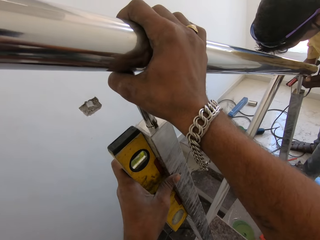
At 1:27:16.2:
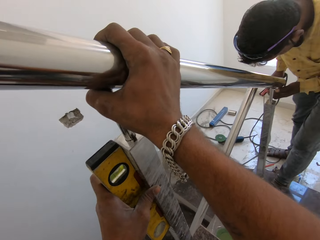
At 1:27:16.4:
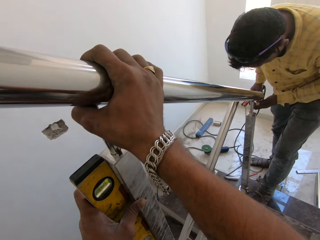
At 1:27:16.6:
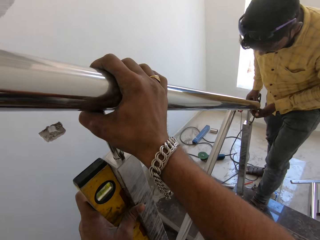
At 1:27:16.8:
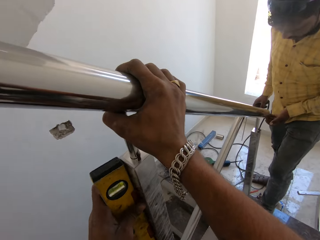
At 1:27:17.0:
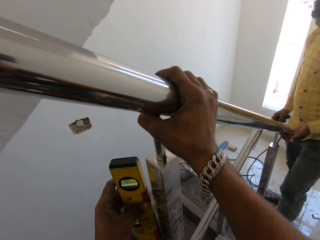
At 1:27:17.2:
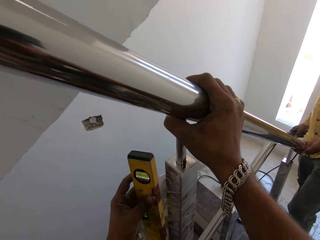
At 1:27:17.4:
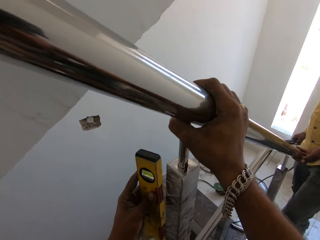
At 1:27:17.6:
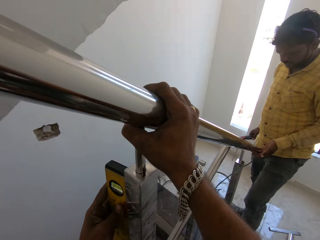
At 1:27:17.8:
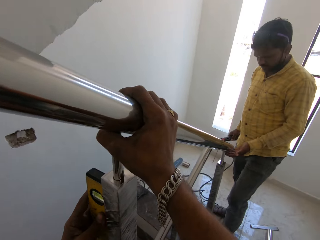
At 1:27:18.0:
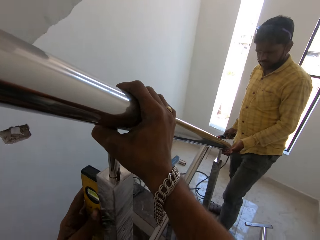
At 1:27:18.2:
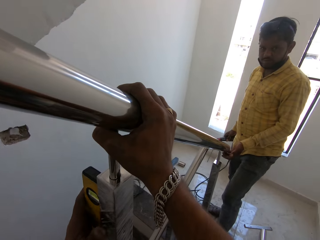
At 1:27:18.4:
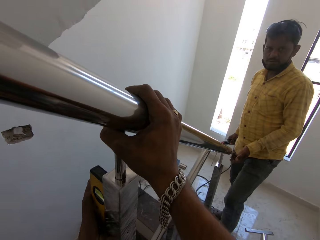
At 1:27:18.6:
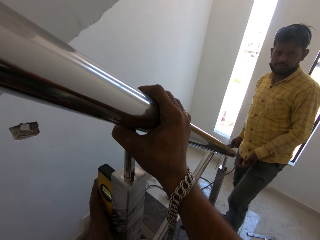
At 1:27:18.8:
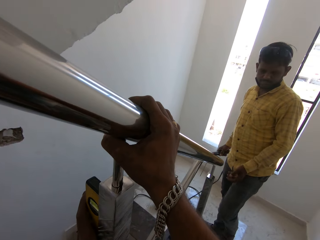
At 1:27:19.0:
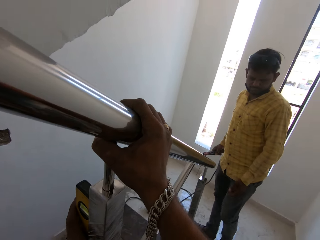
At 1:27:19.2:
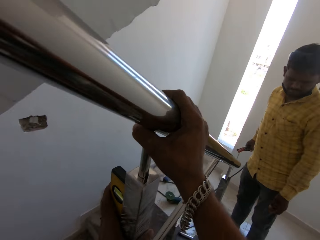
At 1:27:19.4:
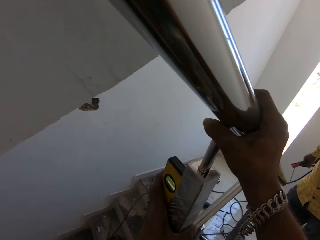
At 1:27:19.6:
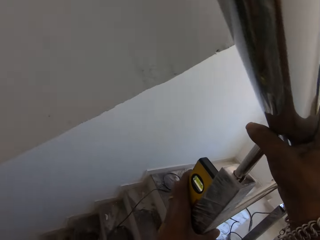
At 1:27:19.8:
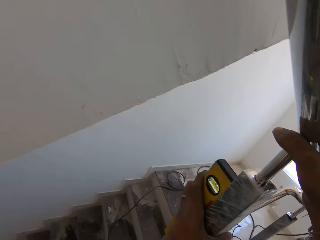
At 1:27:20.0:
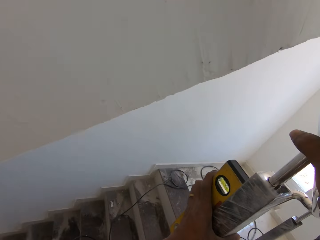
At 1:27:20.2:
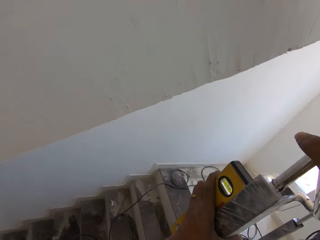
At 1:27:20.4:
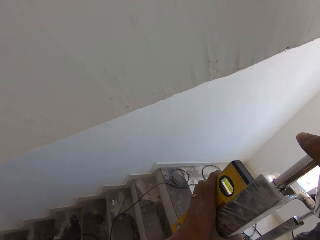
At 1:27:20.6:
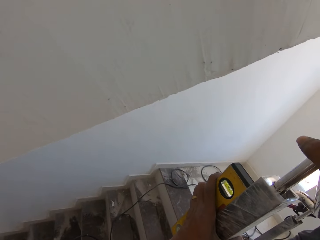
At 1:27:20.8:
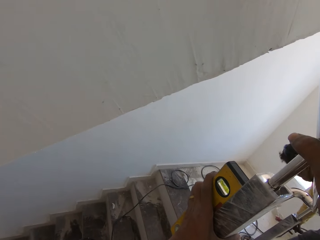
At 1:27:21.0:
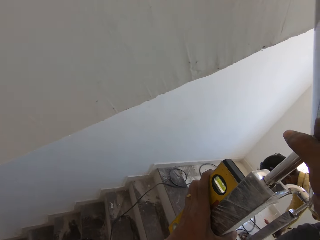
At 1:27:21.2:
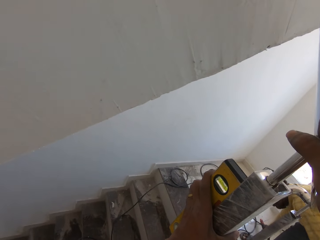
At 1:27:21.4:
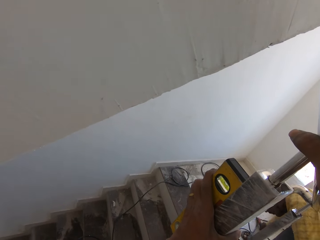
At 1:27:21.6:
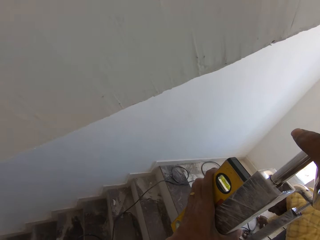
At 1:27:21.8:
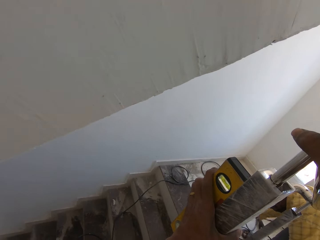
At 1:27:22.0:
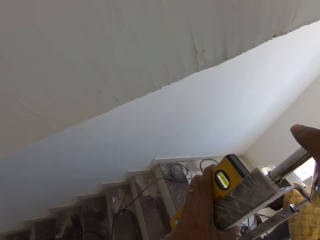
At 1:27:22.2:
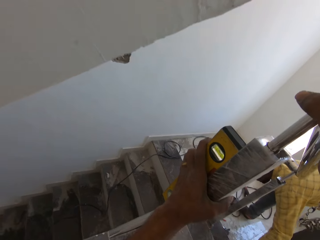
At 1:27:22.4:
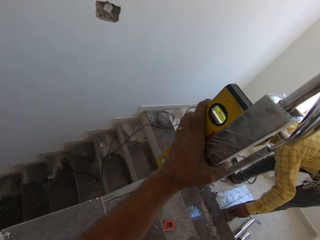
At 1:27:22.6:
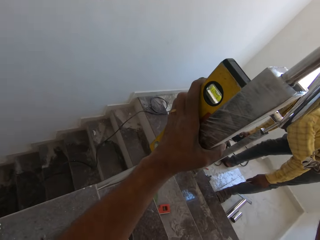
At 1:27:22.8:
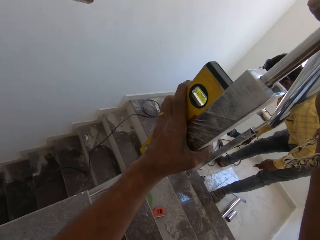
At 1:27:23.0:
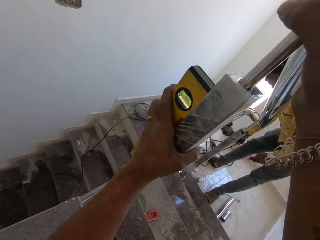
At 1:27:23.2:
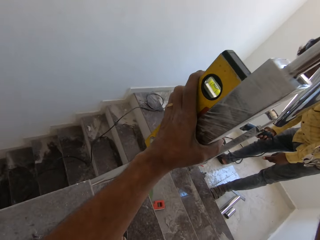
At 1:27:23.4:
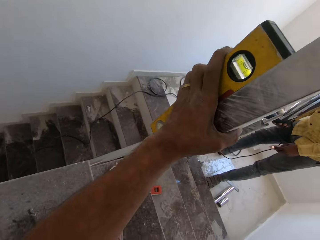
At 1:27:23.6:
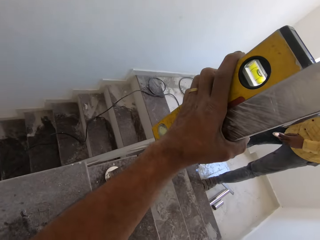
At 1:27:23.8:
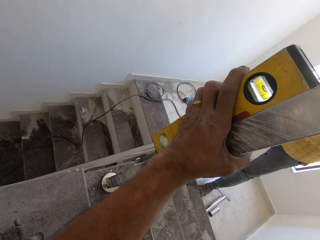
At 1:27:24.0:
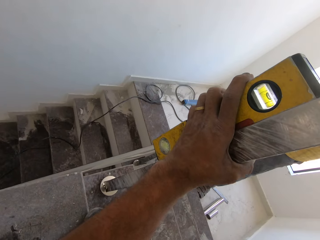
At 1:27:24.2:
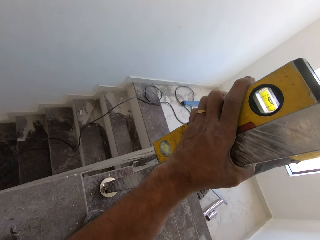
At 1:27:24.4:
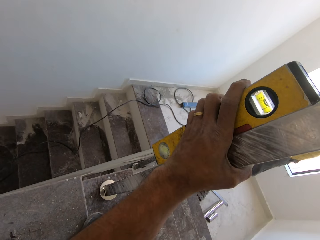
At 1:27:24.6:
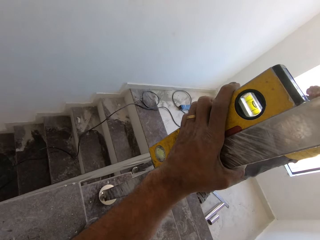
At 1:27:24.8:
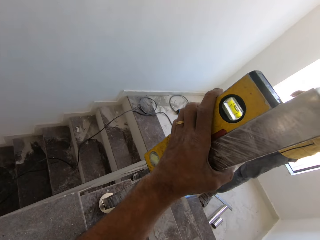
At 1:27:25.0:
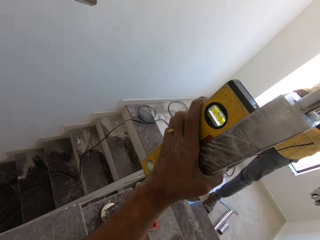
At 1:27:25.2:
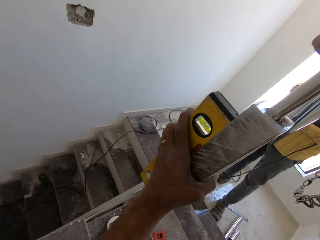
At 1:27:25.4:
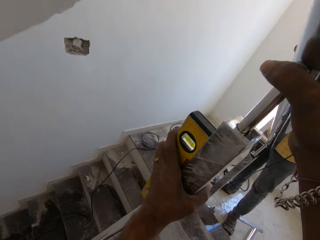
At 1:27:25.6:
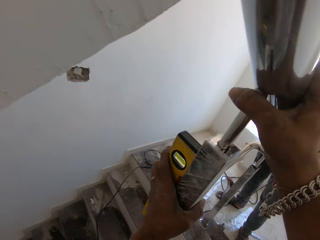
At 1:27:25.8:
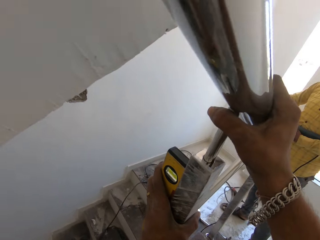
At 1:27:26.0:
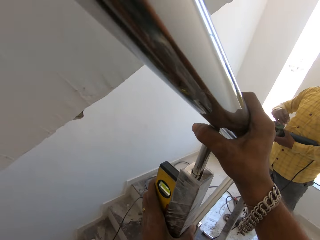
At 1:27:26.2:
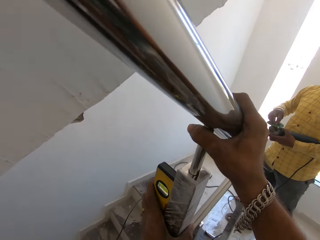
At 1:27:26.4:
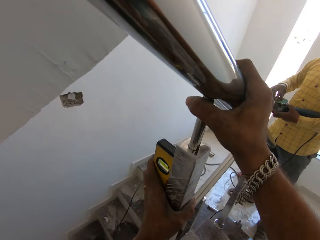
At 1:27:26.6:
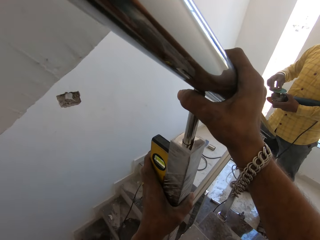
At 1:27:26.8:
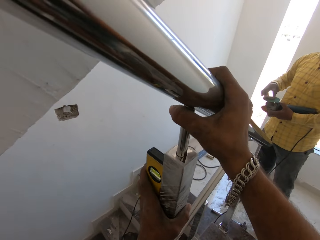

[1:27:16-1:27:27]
The man drops the welding torch and the jumper cable on the floor with his right hand. The man picks up a disc from a staircase with his left hand, picks up the angle grinder from the floor with his right hand, and removes a disc on the angle grinder with his right hand.

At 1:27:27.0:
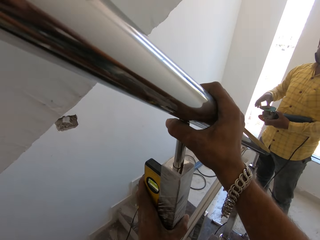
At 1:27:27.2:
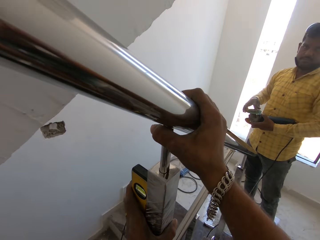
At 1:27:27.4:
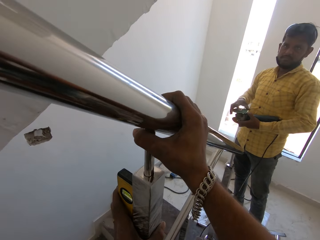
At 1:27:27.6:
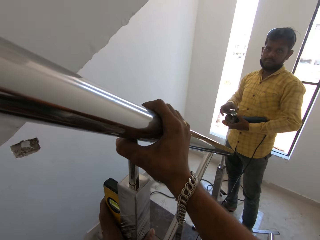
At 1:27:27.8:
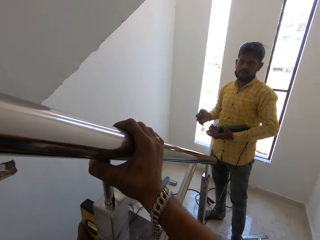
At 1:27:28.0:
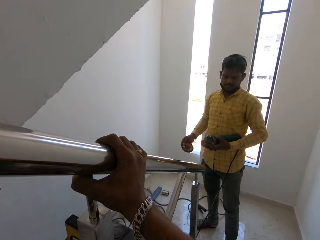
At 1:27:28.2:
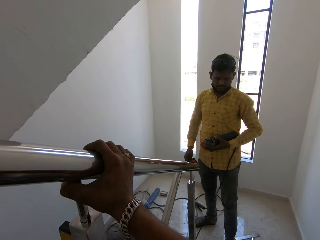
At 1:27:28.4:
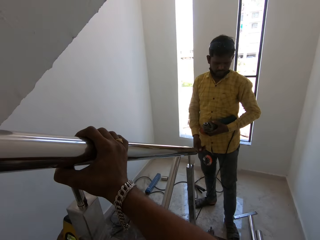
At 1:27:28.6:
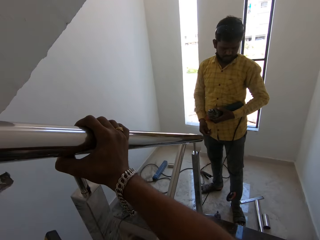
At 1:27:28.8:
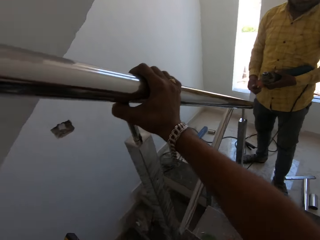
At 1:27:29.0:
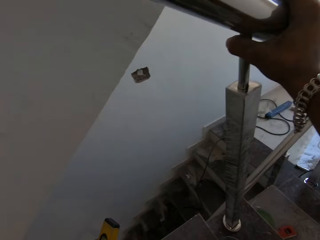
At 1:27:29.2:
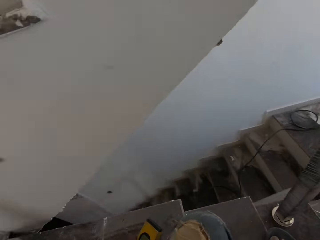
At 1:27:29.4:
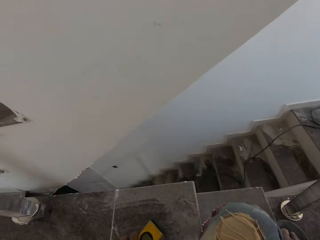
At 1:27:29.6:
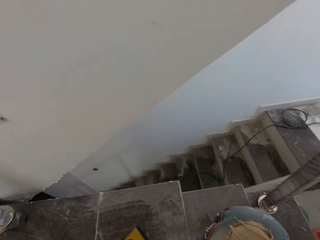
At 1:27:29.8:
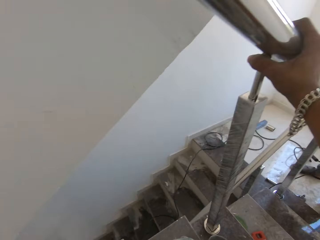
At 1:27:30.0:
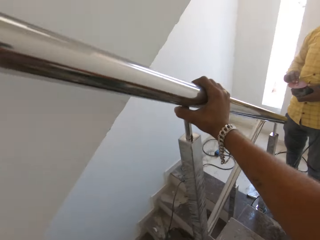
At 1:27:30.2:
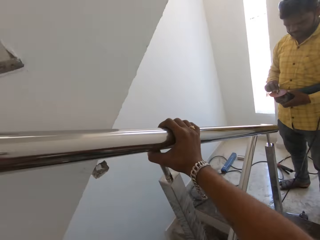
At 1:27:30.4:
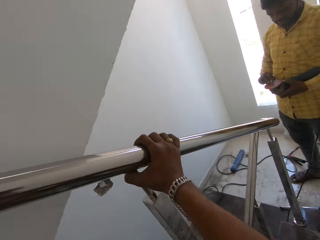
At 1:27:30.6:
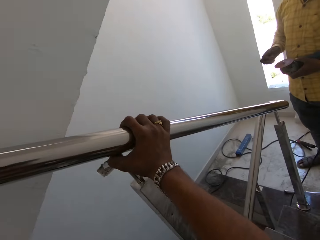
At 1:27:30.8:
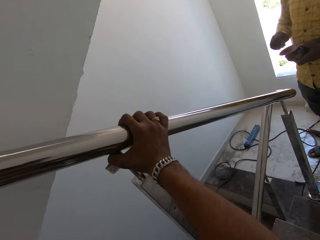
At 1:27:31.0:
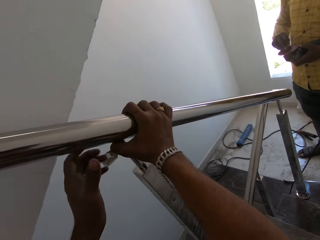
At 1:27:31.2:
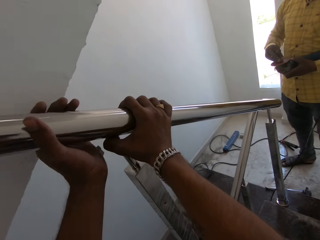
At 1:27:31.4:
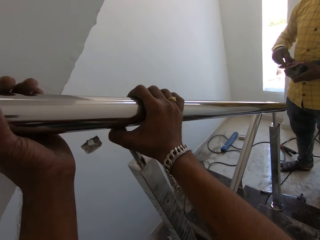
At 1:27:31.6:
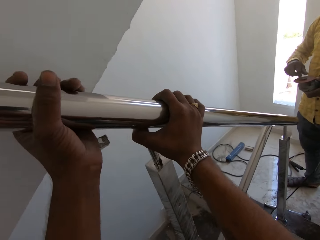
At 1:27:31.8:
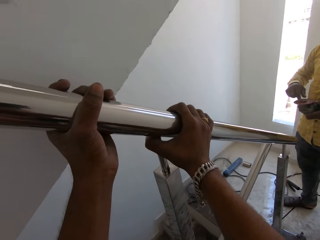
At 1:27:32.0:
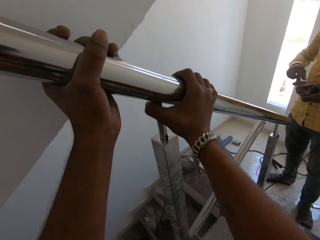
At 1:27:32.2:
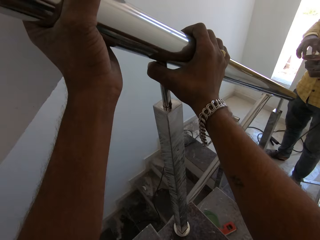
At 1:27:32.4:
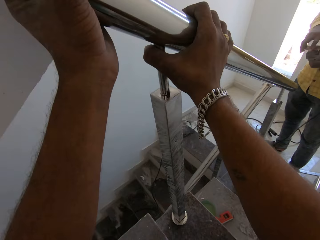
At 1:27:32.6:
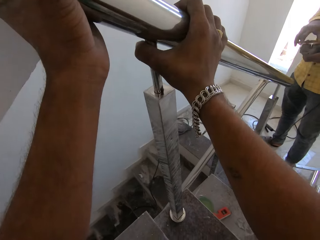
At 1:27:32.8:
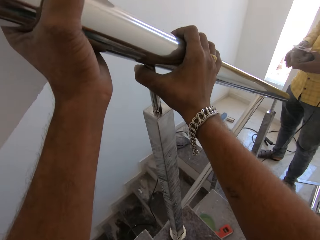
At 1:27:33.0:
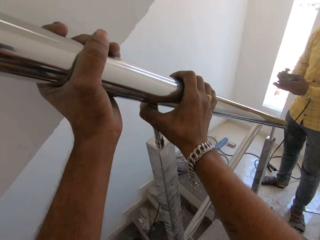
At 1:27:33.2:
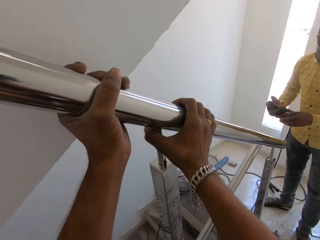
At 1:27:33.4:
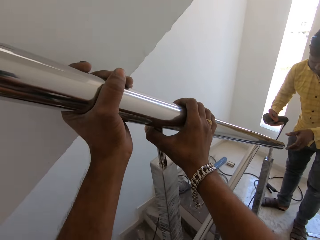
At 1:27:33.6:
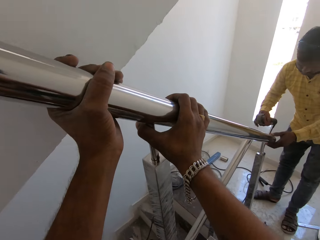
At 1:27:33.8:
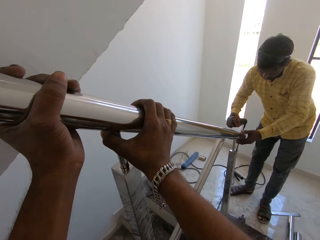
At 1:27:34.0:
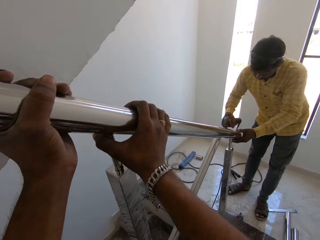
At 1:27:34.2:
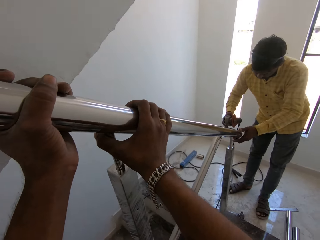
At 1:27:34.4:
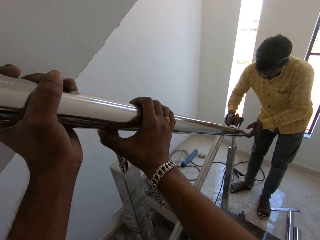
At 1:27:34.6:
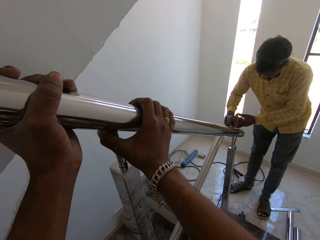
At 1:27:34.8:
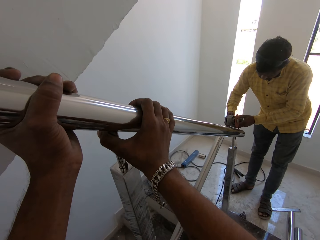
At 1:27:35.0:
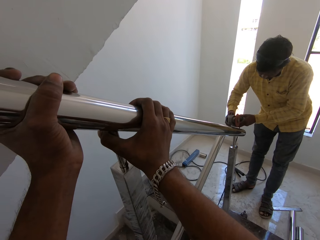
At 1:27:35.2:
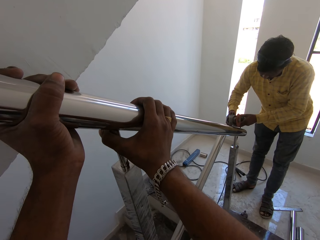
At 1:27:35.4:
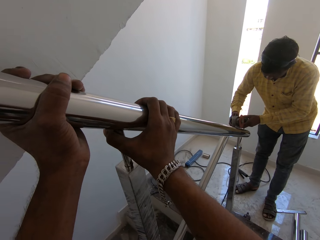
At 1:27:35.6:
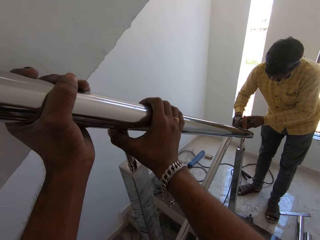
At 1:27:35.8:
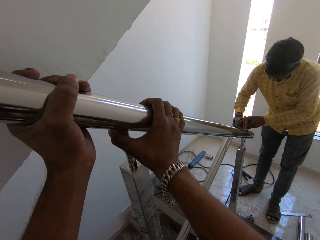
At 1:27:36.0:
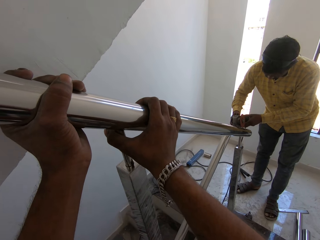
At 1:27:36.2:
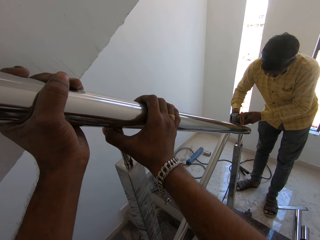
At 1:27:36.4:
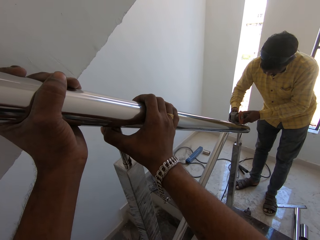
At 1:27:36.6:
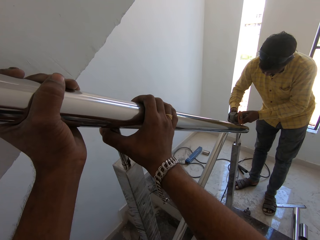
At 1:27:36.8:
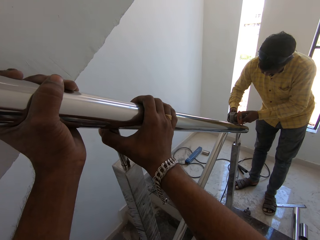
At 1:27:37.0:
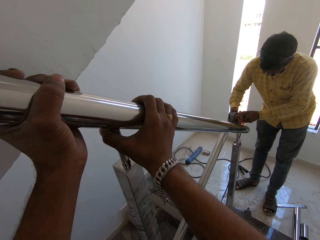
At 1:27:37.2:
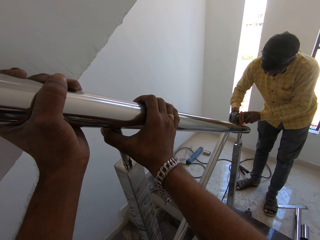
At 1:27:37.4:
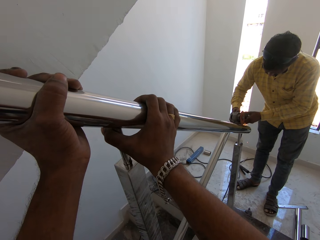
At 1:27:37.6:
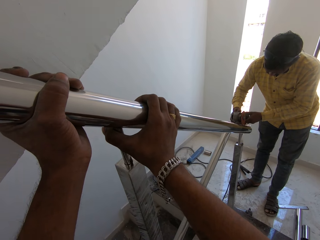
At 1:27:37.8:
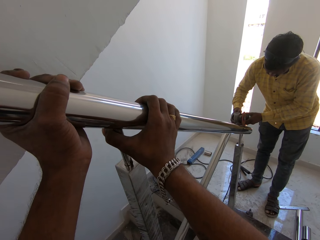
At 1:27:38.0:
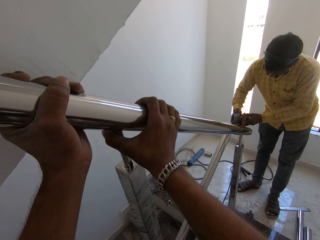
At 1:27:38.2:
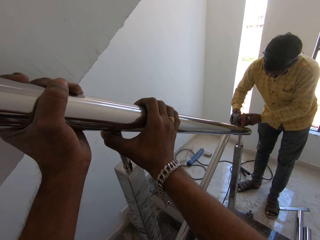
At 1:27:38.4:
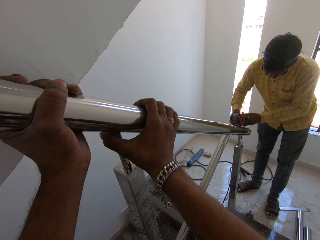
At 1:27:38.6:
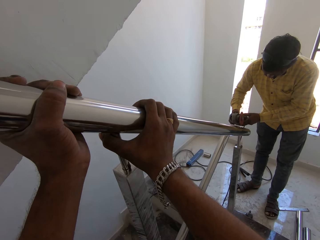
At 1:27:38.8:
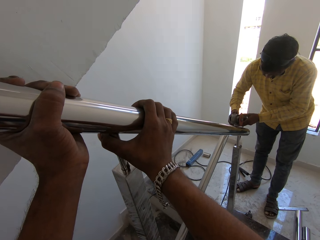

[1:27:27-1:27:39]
The camera wearer removes a box beam level from the baluster with his left hand. The man throws the disc on the floor with his right hand. The camera wearer drops the box beam level on the floor with his left hand. The man fixes the disc on the angle grinder with his right hand. The camera wearer holds the baluster with both hands. The man passes the angle grinder from his left hand to his right hand, polishes the balusters with the angle grinder in his right hand, and holds the angle grinder with both hands. The man grinds a metal.
